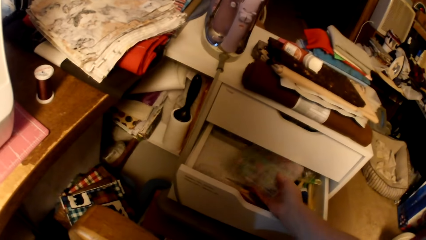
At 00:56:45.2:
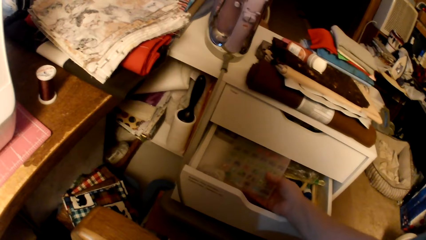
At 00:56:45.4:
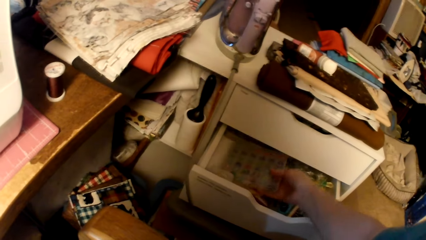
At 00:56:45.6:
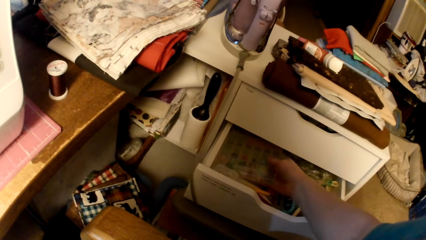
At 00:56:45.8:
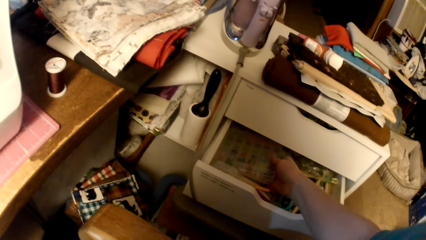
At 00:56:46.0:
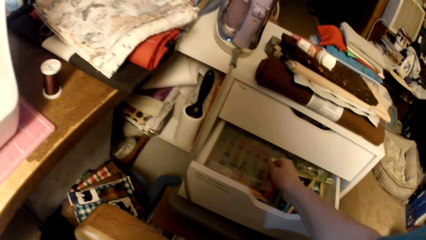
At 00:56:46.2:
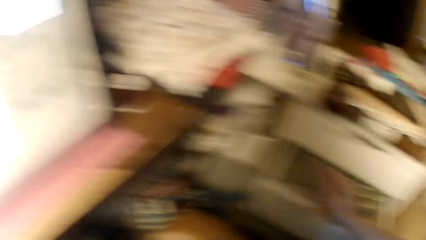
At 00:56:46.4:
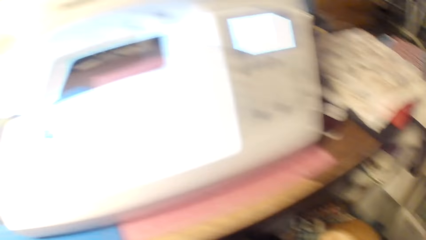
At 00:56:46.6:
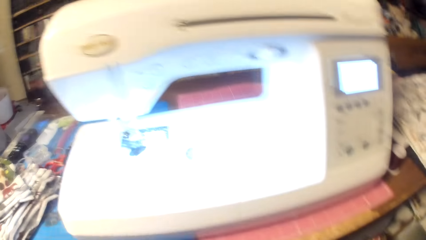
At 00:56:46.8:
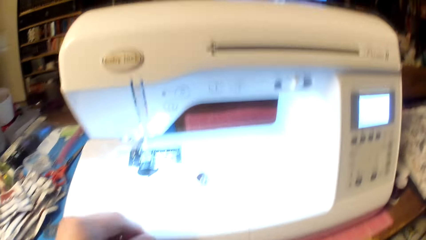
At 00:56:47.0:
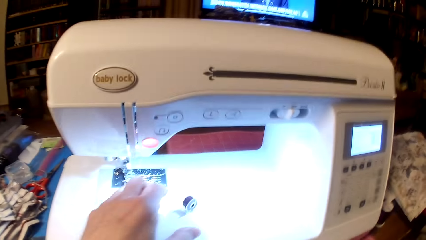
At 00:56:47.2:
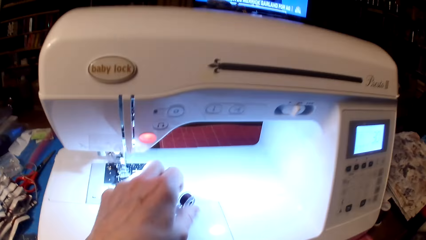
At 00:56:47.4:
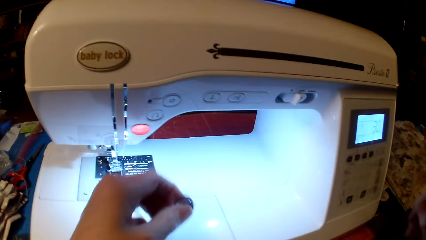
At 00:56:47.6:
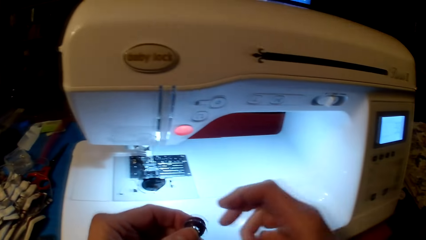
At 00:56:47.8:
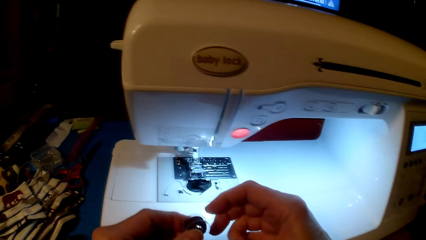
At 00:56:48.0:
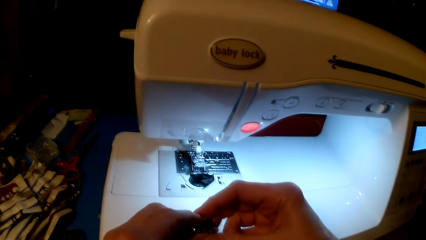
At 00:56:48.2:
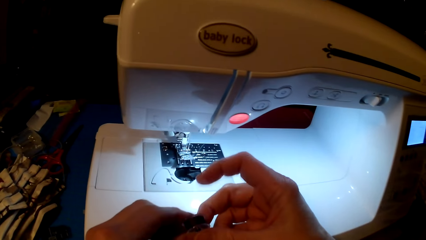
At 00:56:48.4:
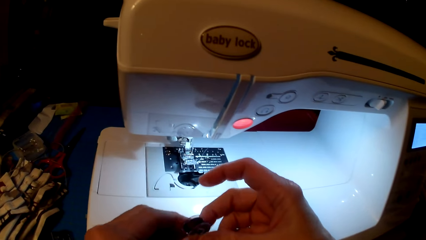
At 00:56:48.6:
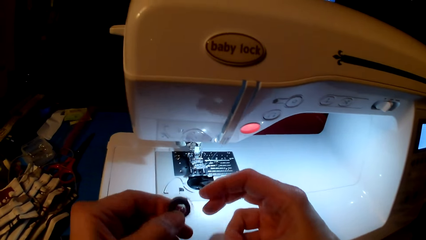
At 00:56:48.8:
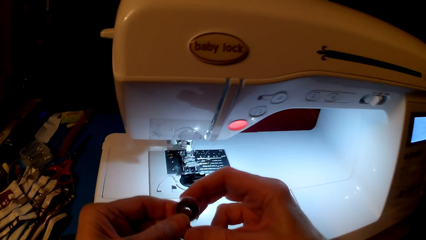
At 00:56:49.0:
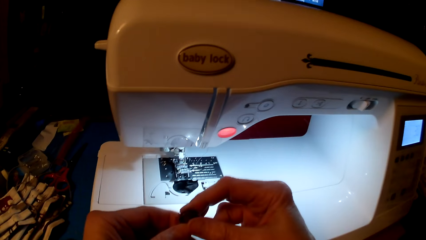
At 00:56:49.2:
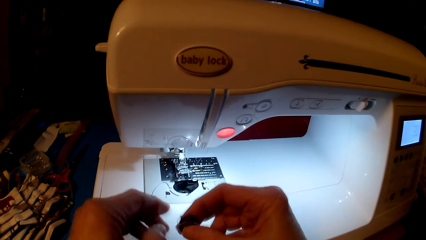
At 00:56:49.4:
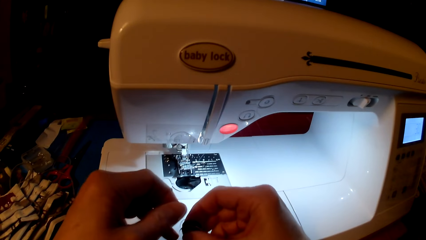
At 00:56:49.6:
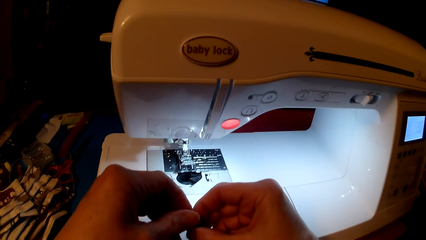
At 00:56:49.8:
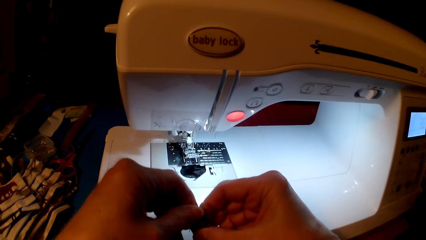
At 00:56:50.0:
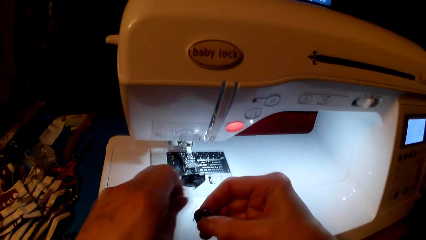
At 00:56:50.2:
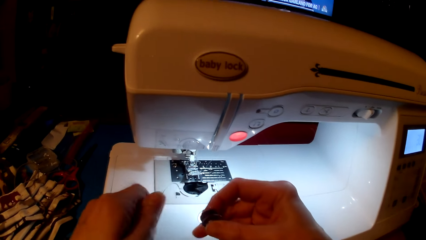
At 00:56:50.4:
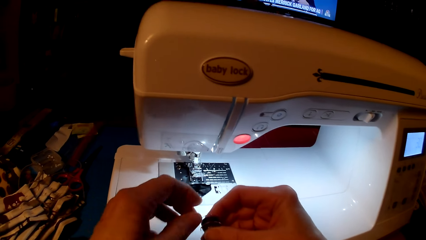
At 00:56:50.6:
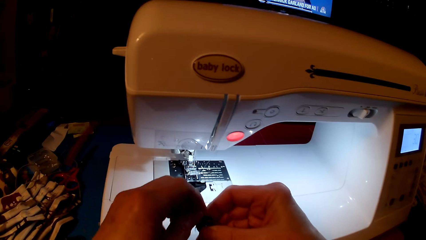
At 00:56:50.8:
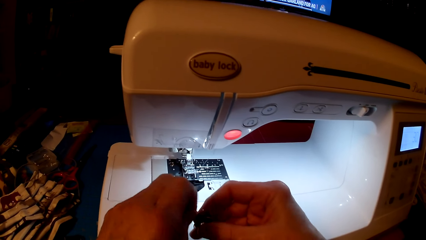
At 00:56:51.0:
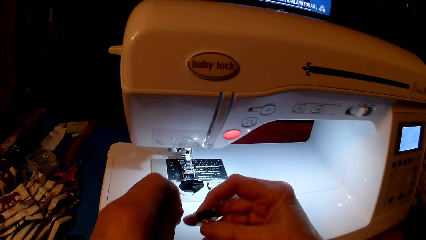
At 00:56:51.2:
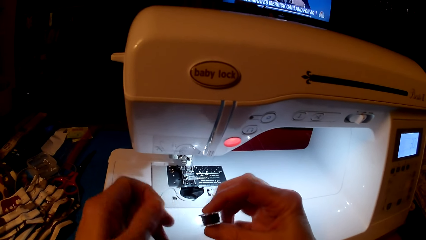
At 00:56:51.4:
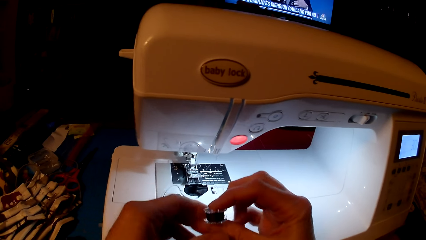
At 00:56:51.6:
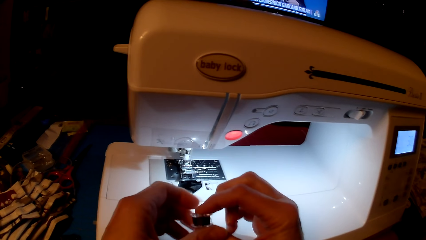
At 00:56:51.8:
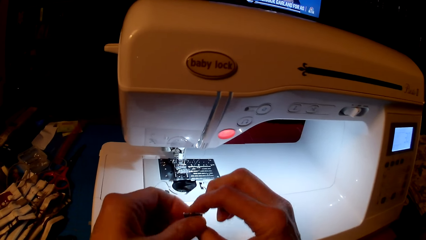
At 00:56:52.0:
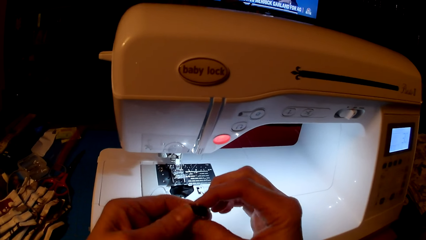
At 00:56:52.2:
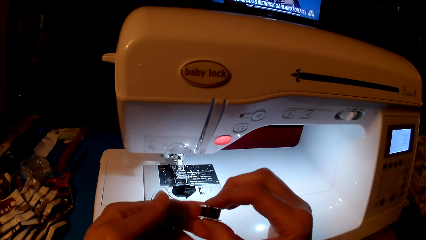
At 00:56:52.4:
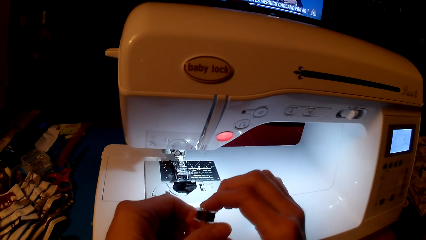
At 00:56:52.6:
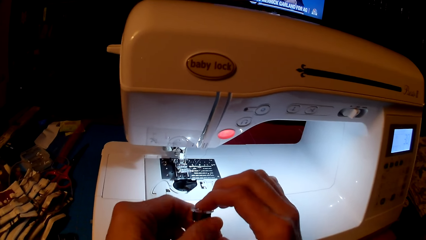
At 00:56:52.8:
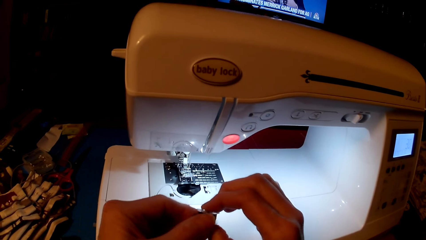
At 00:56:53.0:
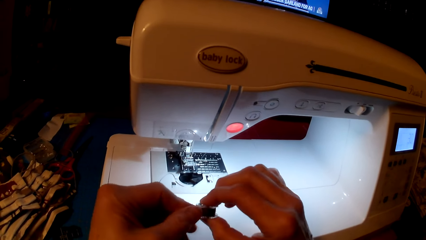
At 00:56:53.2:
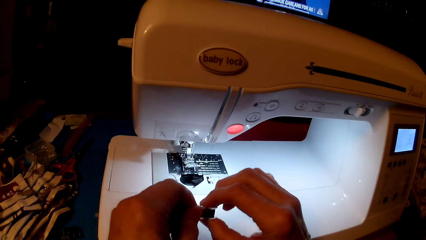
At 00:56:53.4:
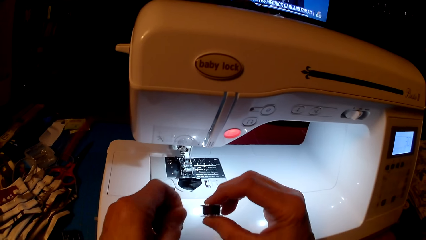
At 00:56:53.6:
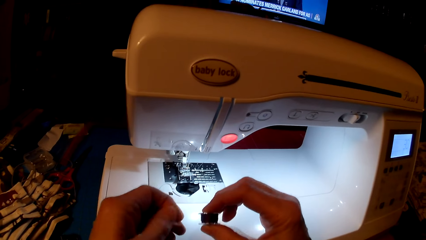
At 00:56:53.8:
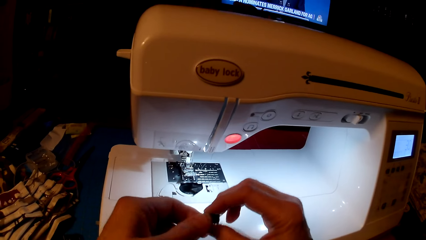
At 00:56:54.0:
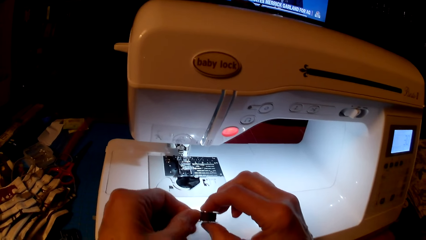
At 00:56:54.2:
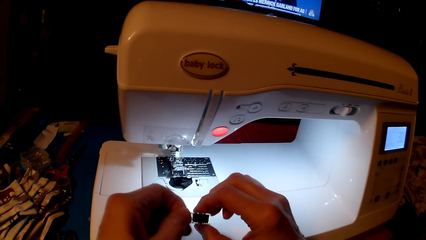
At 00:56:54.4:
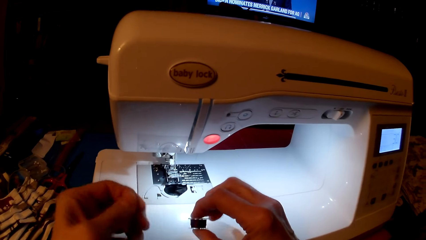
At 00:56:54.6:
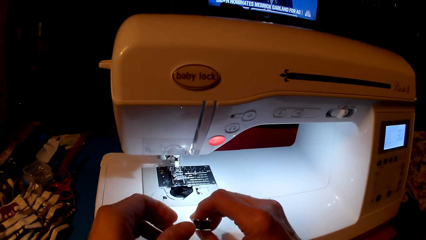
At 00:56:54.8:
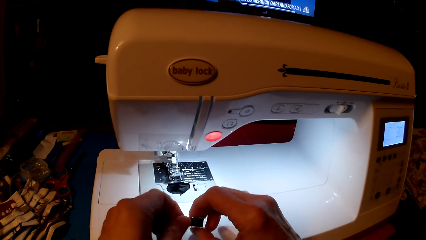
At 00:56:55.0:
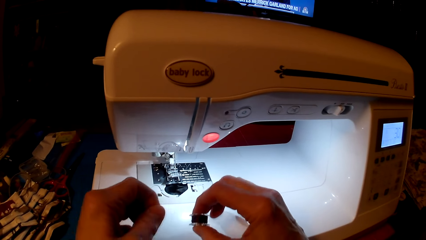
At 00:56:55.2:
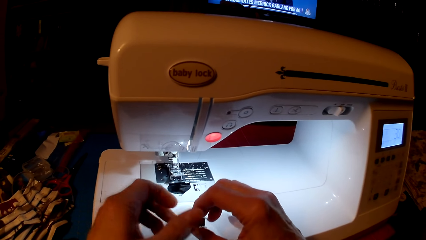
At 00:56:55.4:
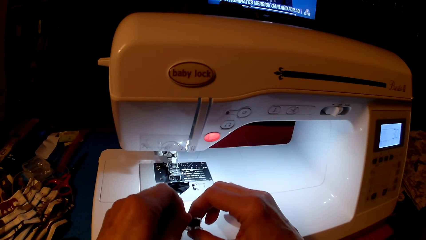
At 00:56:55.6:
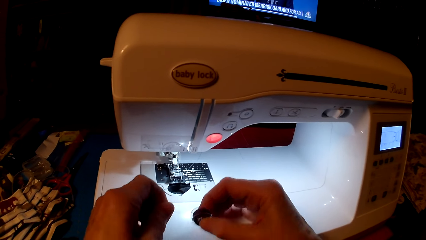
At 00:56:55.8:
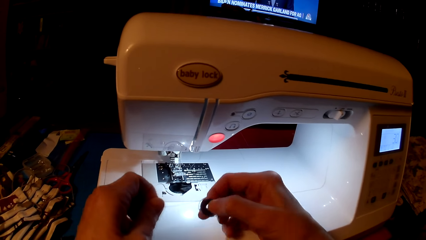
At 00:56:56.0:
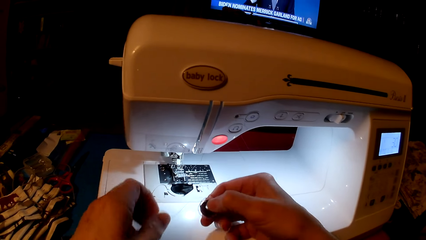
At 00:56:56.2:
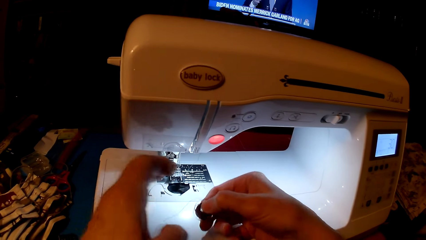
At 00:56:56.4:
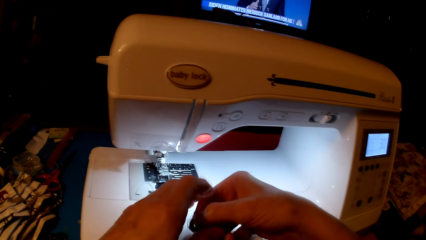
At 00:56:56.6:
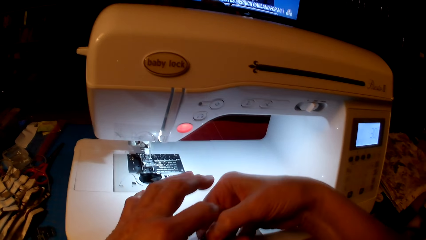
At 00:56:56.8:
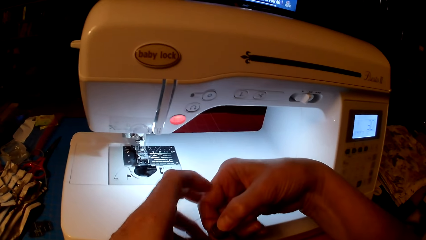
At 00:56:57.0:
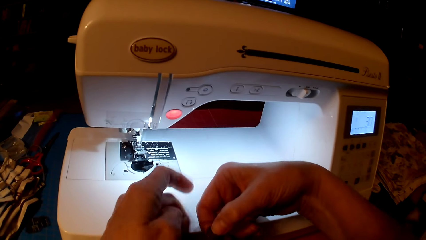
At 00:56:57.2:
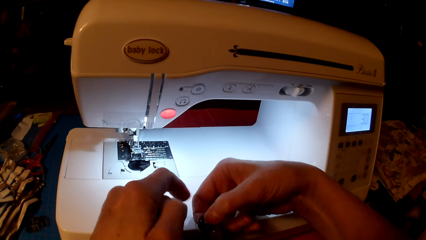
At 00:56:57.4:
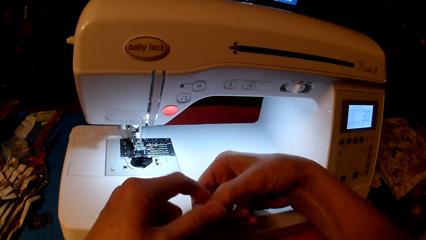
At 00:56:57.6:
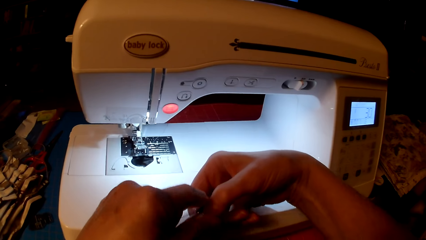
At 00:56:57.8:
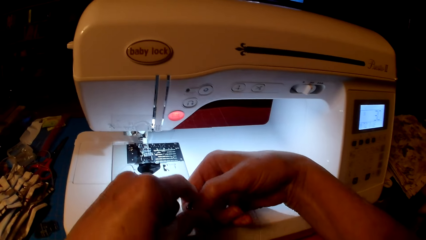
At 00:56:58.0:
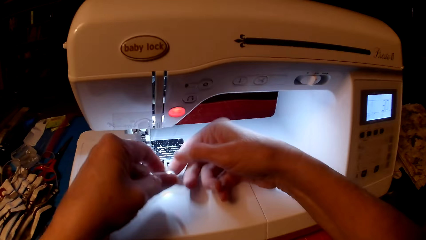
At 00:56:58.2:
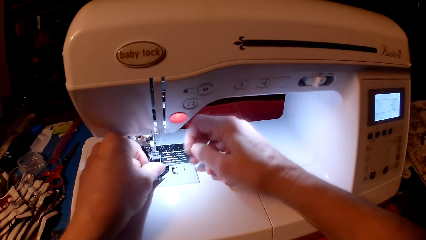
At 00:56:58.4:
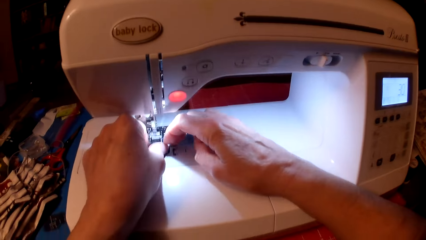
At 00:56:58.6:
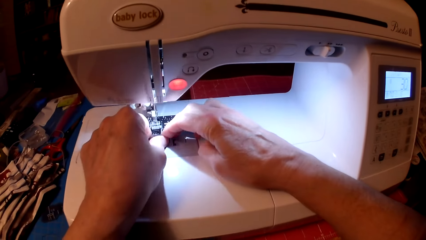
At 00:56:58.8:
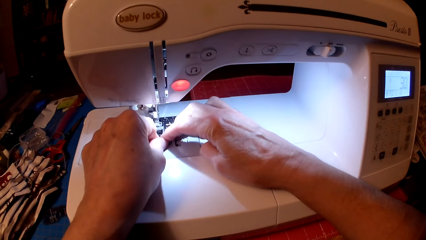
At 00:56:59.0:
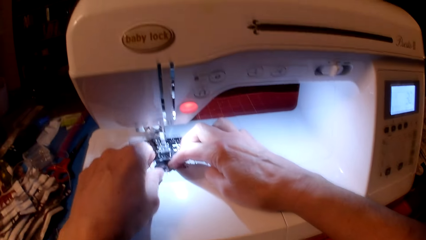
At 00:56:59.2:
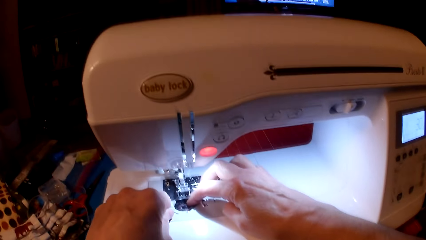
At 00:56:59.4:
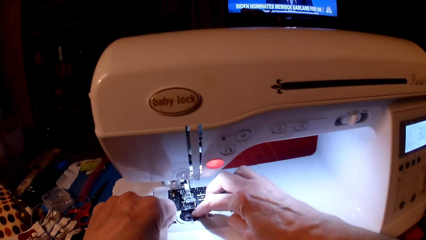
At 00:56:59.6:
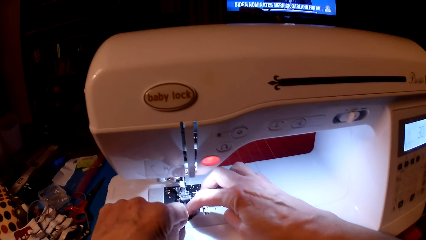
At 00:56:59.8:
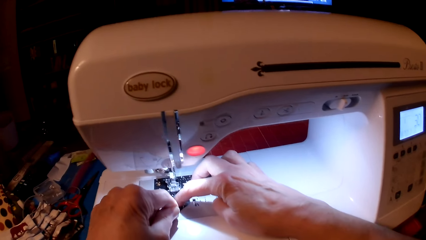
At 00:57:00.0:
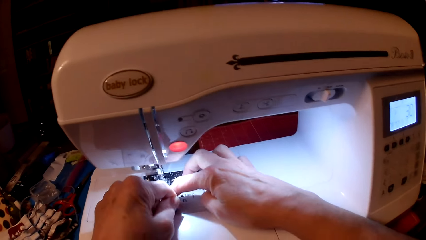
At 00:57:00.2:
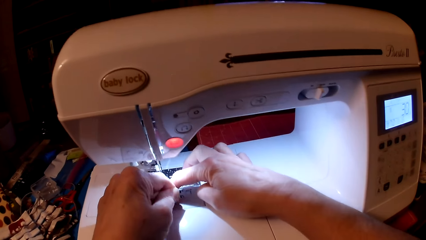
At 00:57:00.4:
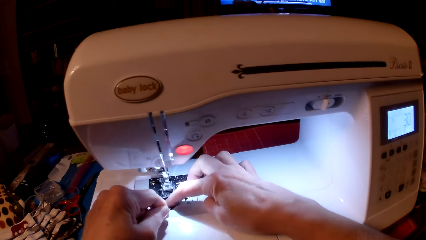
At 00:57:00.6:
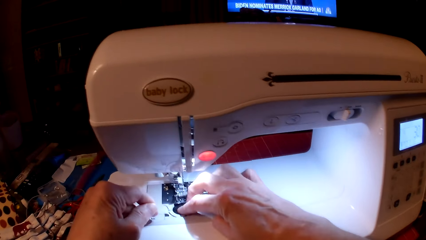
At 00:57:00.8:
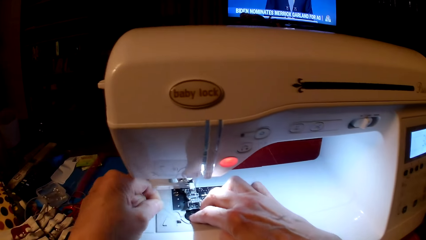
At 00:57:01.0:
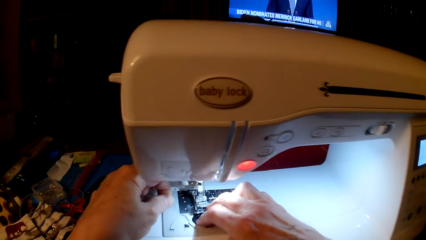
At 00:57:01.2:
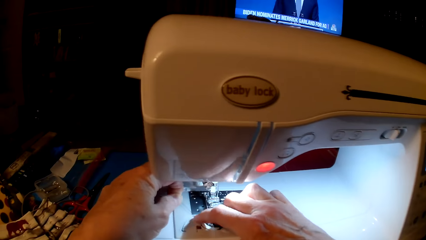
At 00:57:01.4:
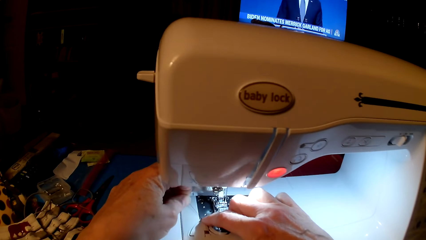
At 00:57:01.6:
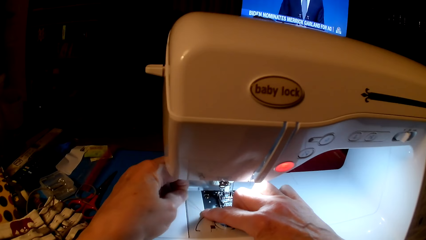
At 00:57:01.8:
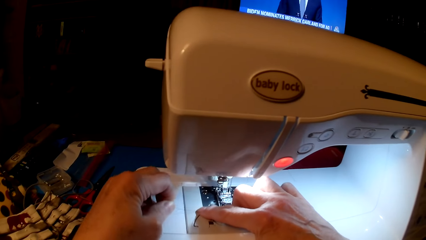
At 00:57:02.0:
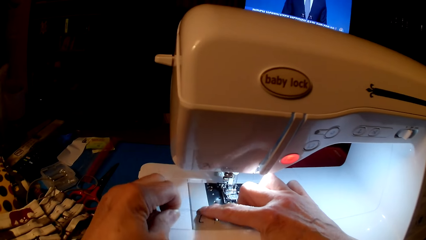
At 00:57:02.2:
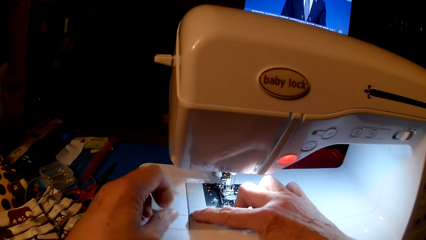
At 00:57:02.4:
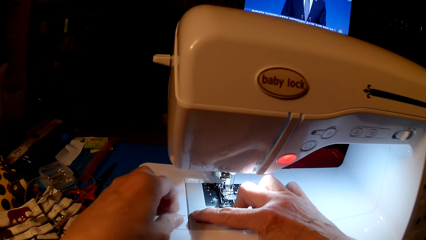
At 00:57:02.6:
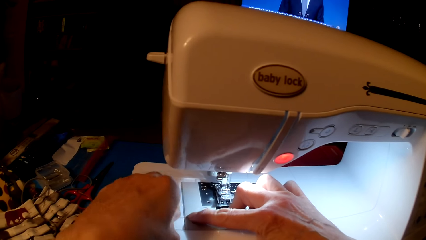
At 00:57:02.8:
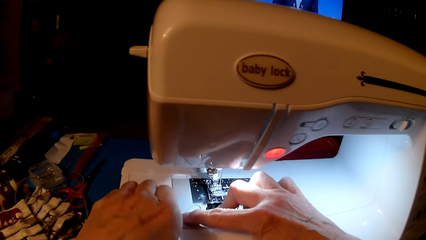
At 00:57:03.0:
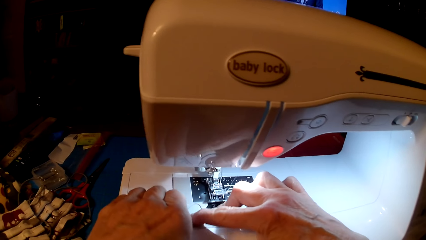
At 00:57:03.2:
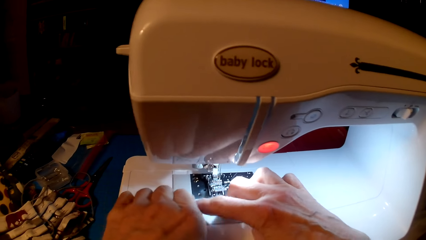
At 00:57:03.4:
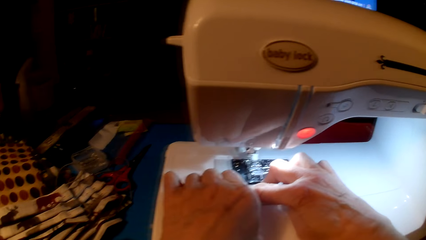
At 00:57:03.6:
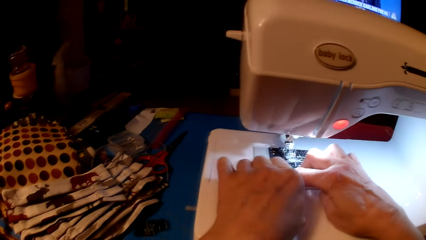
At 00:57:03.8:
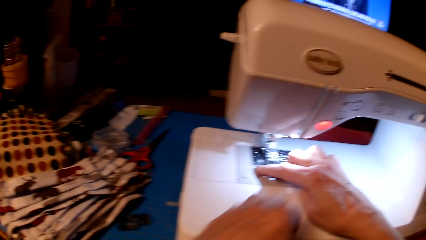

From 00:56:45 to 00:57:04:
The camera wearer looks at the bobbin. They pick up the yarn holder, roll yarn and unwind the thread. They insert the bobbin in the sewing machine.
